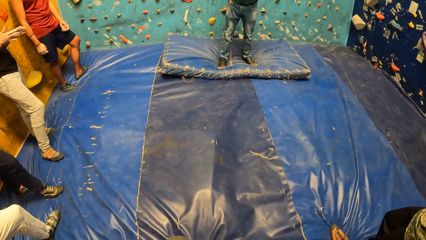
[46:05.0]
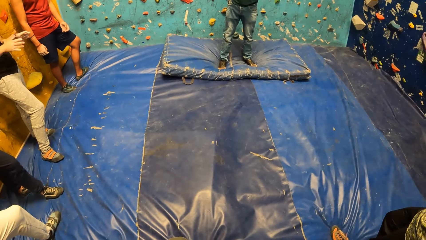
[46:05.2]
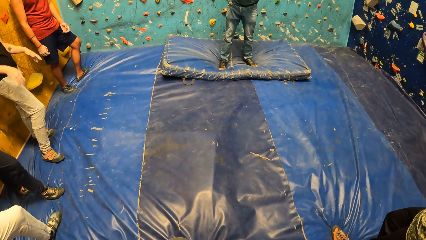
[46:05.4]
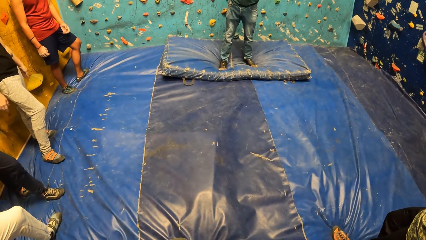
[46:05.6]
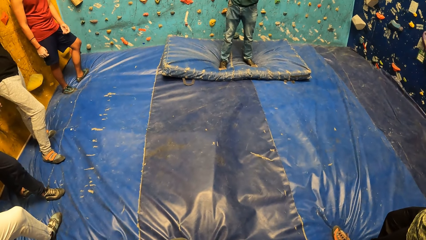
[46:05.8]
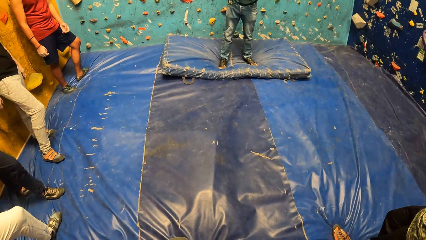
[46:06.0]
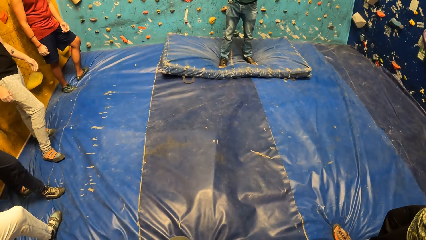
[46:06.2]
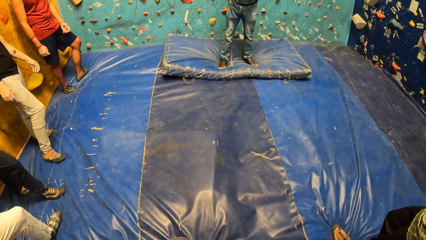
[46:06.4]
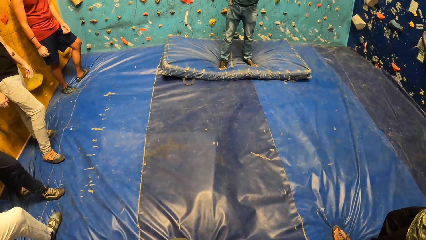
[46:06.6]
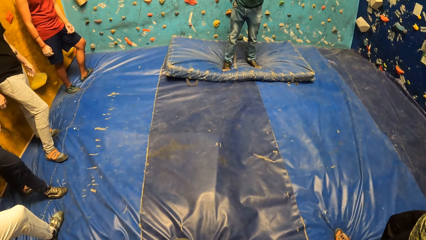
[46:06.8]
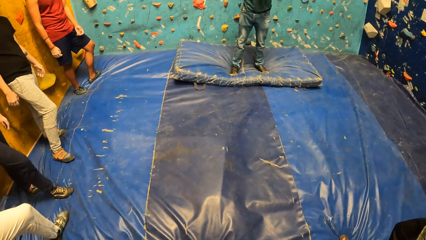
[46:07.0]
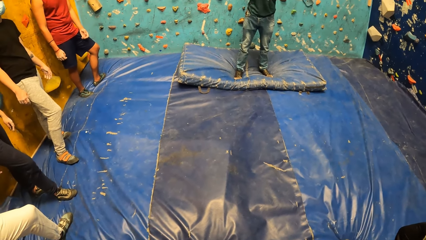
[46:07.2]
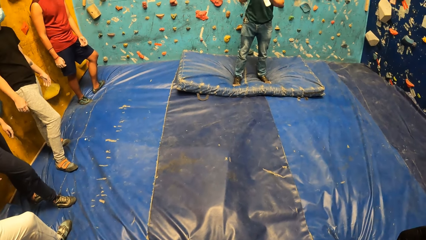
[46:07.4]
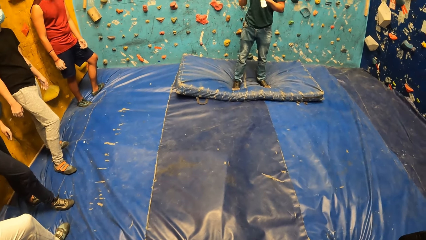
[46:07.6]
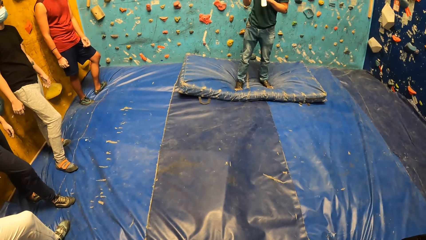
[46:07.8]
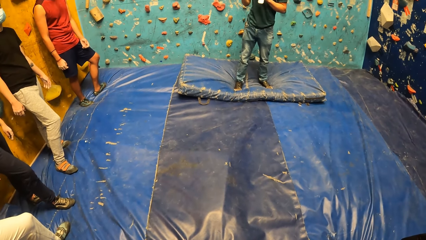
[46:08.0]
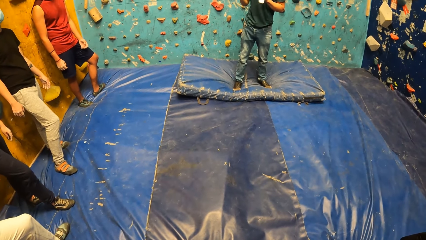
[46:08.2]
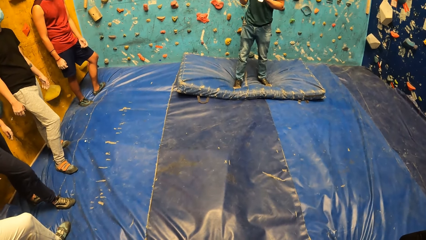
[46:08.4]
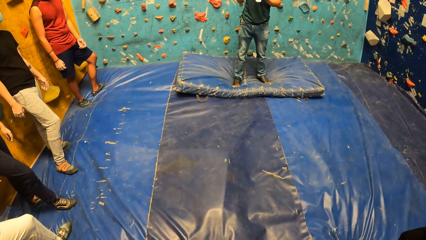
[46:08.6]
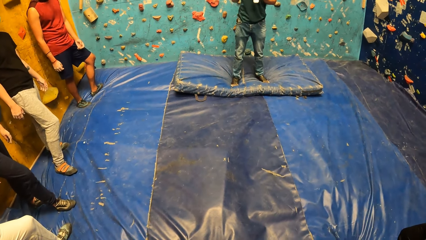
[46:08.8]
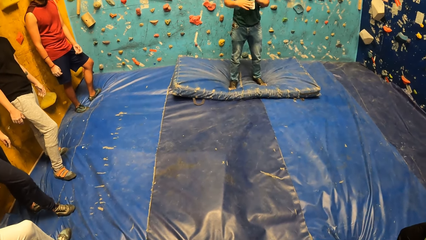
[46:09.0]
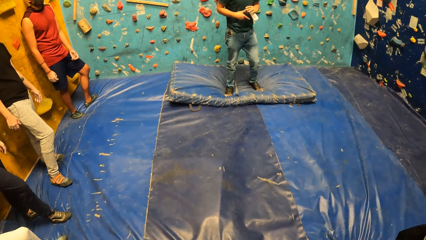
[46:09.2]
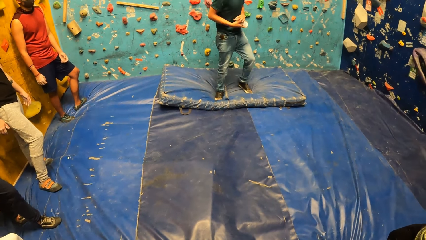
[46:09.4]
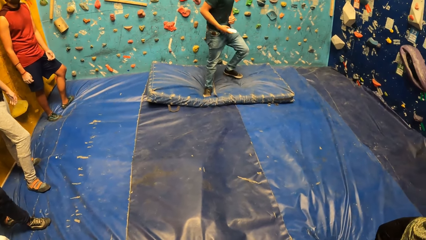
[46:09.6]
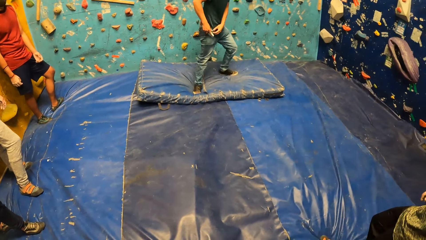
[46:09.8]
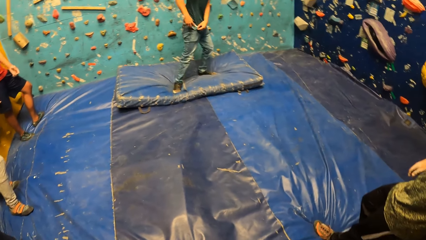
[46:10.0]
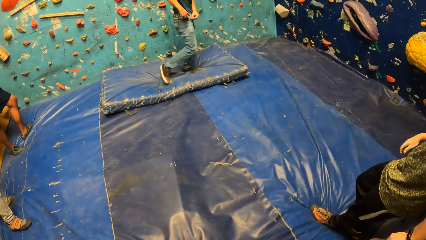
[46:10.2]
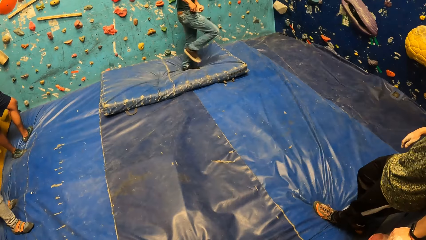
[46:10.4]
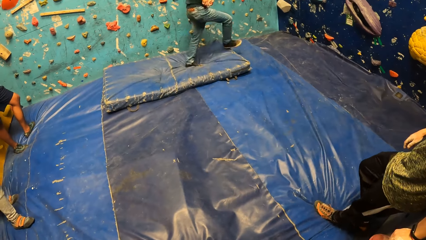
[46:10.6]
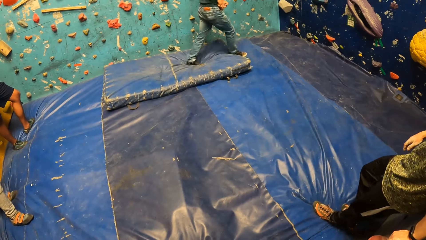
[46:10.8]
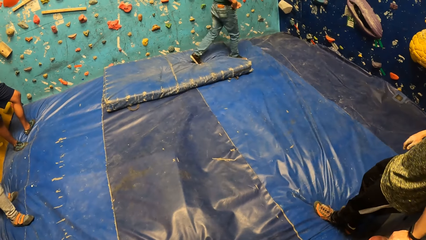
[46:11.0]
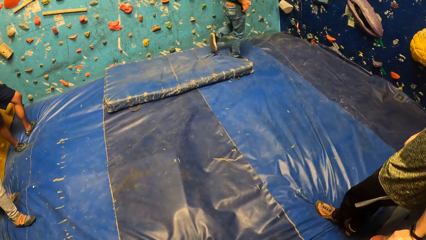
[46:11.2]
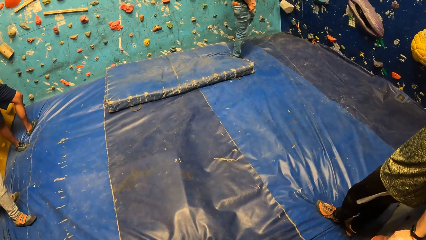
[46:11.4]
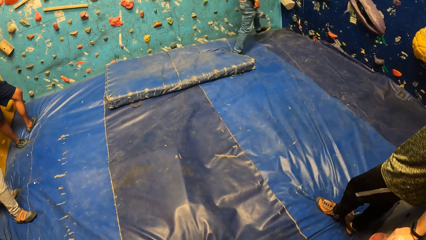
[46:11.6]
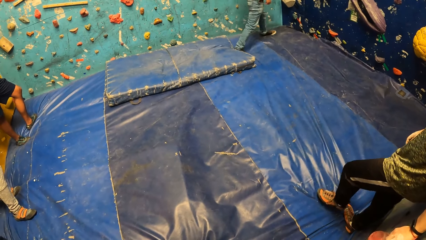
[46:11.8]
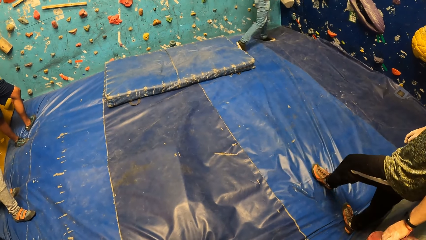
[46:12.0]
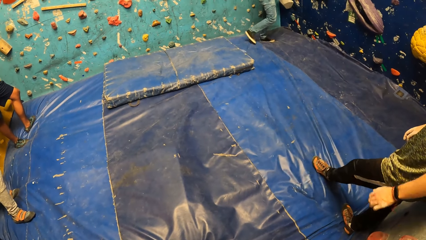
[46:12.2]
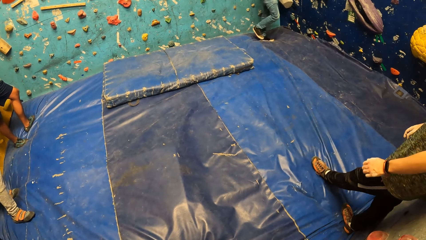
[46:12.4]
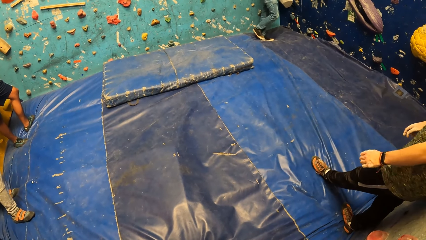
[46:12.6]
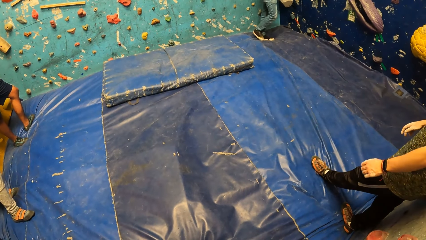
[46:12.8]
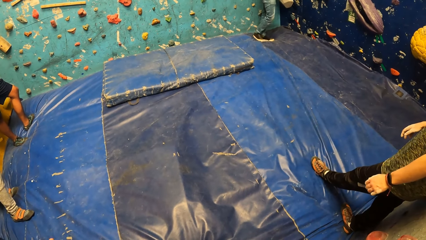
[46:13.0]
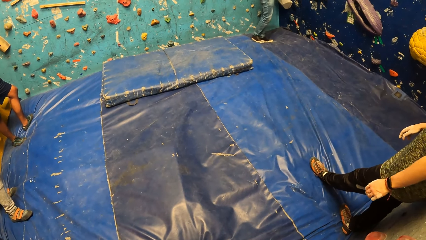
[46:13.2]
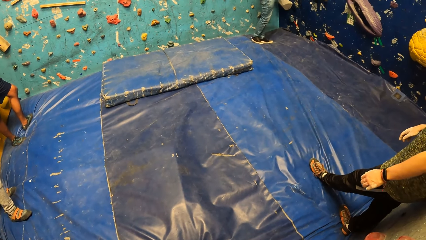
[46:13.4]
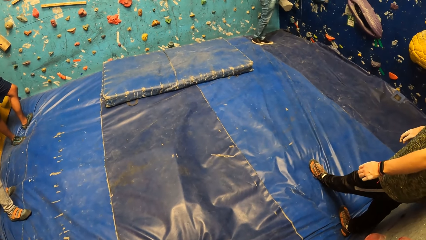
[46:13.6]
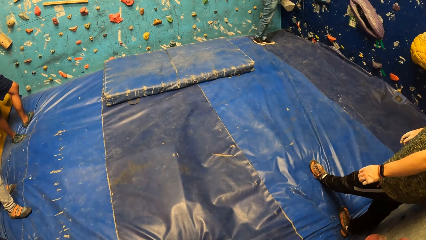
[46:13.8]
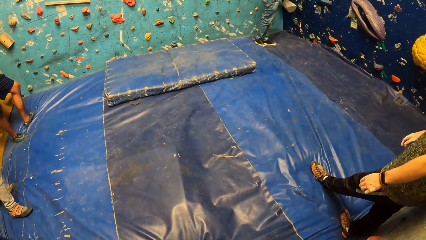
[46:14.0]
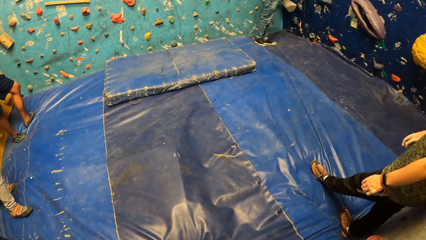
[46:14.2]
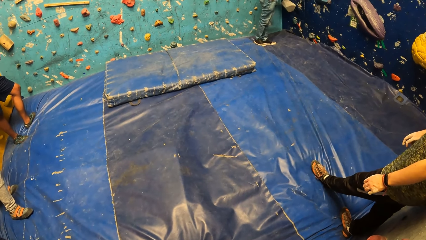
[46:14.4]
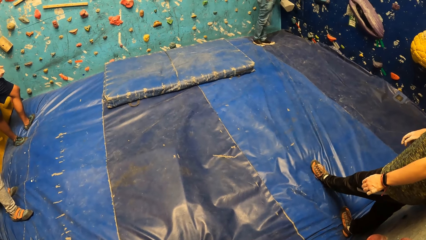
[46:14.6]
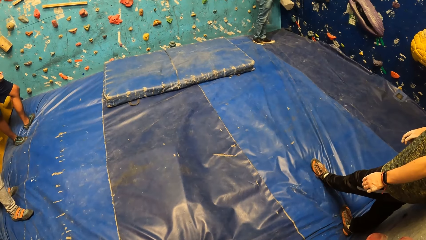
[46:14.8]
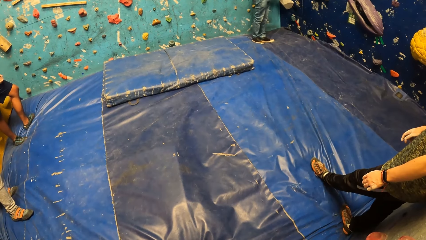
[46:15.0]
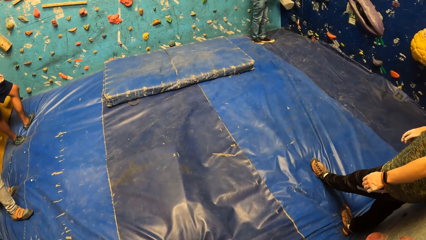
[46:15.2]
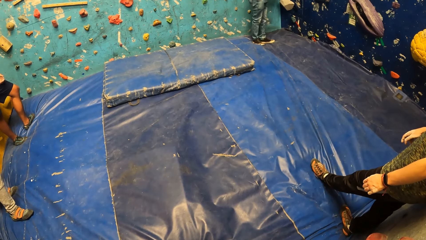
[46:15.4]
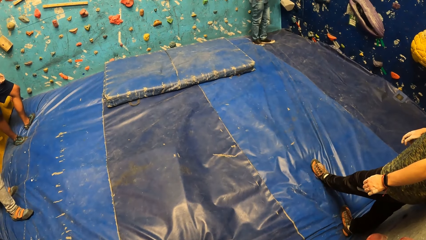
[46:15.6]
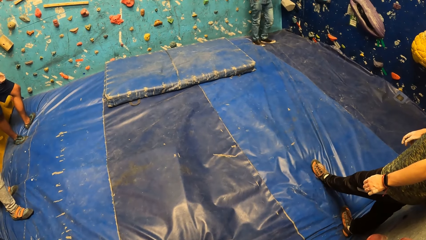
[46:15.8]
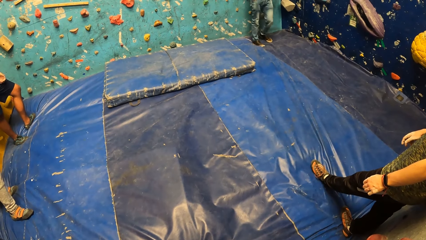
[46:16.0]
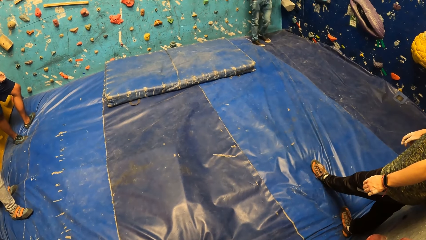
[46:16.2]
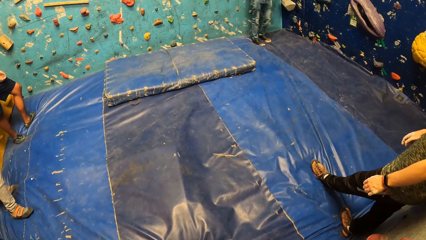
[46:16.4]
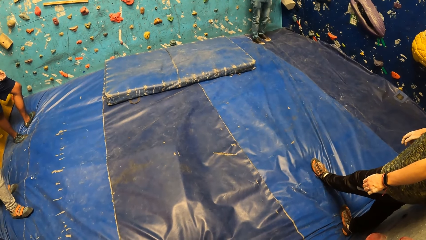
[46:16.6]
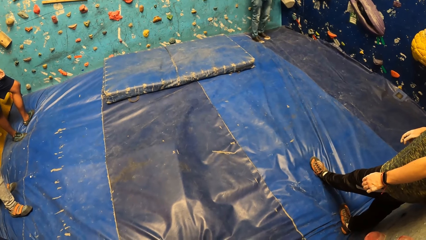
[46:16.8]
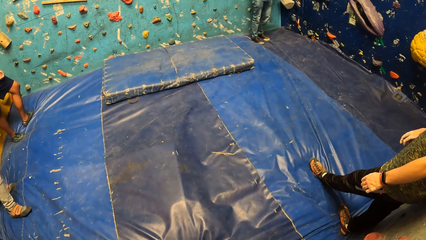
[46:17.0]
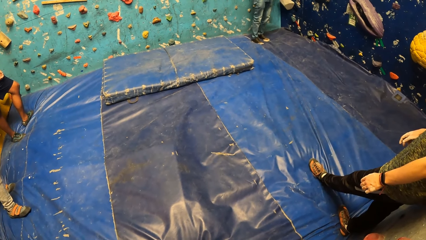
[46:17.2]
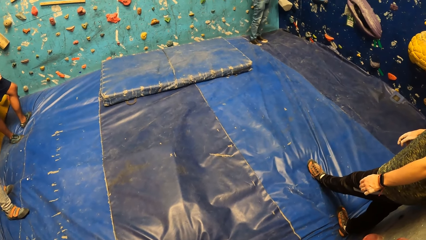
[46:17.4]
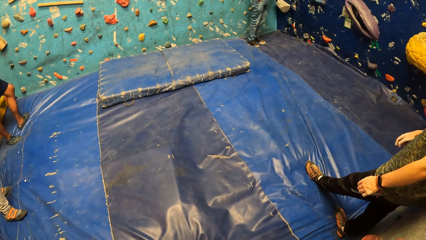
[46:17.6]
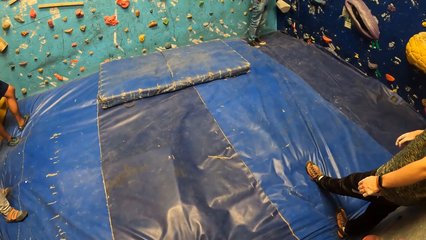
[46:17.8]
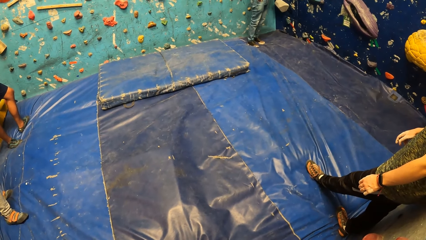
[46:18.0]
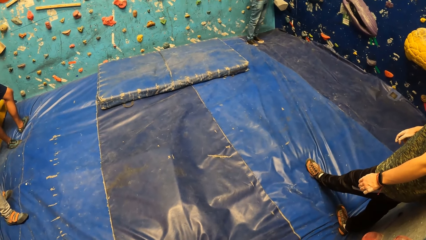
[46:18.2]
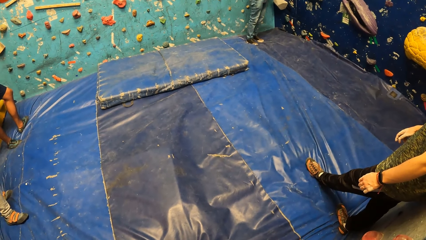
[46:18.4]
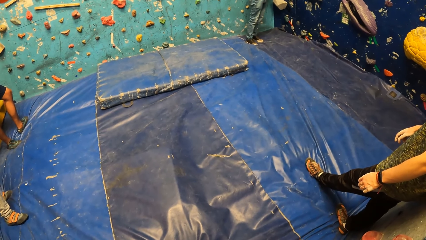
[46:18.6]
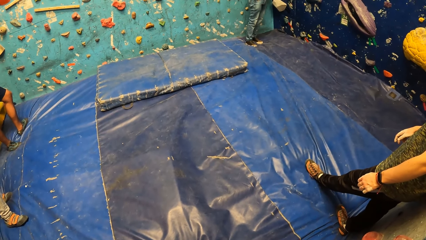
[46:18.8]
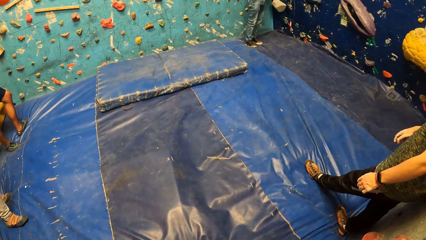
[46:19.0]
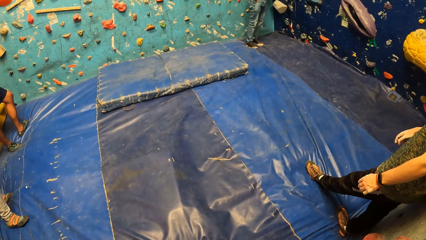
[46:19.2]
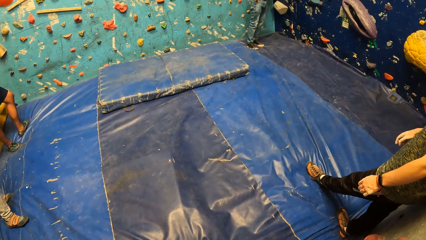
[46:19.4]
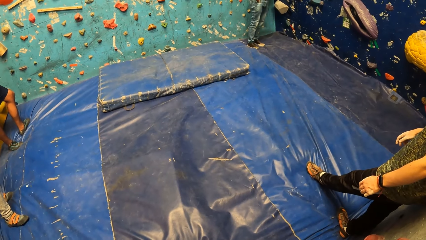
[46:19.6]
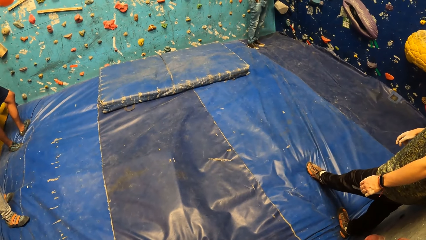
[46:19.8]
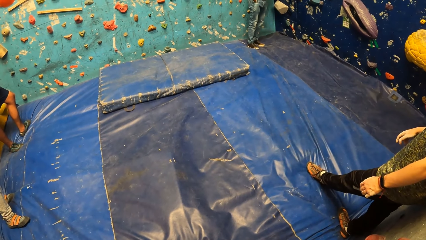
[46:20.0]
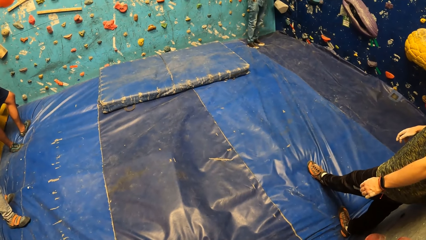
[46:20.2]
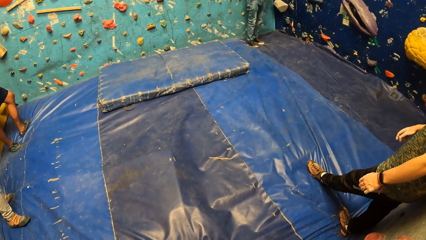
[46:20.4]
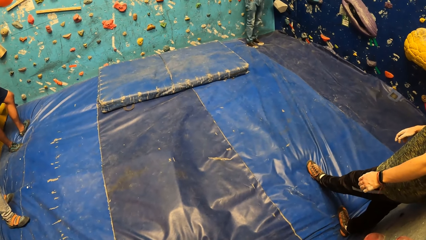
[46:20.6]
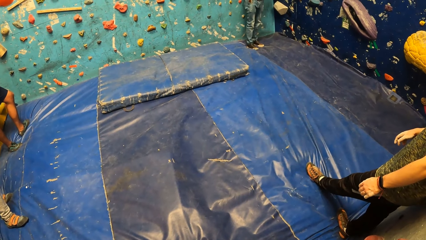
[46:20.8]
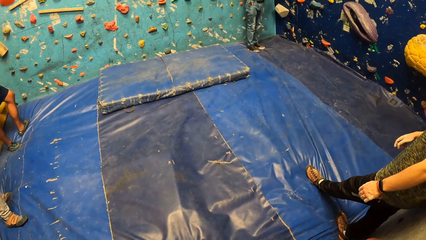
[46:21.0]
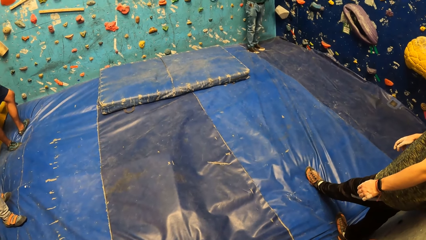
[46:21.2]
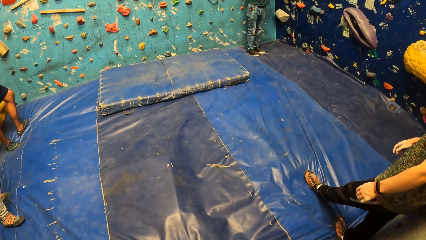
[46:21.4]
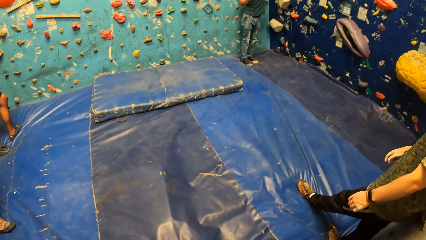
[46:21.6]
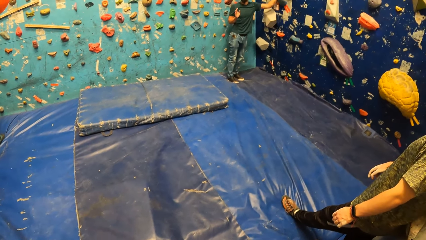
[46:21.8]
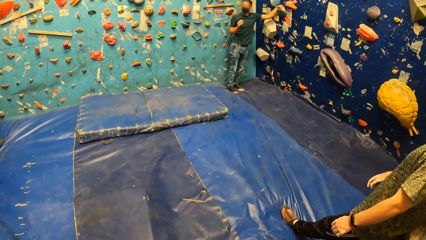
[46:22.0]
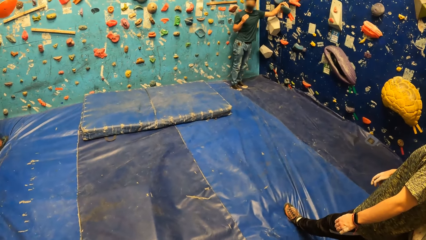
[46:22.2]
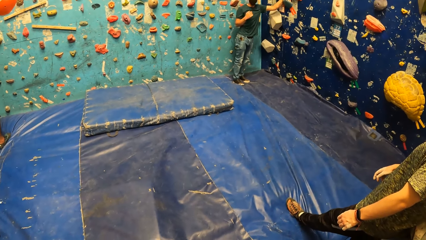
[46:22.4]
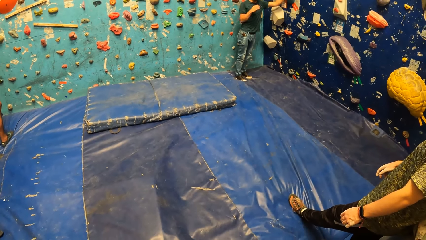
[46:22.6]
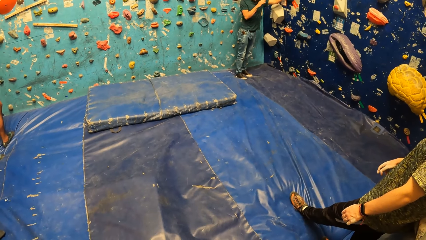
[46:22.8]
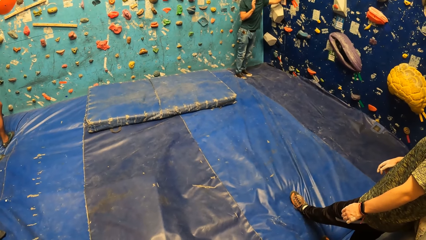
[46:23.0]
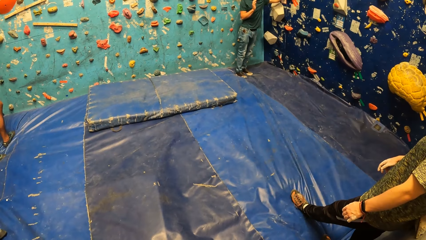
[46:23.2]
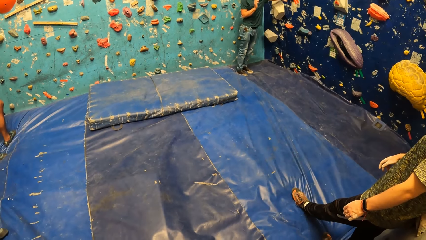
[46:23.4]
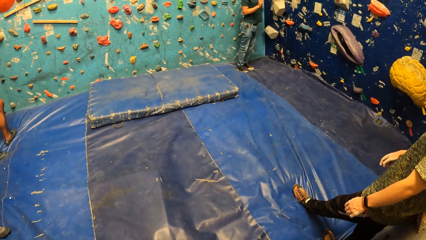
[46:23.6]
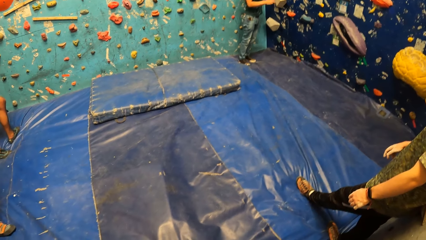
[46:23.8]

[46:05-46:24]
A person puts the hands down. The man holds the bottle of lotion with his right hand. The camera wearer looks around. The man holds a pocket with his left hand. He puts the bottle of lotion inside the pocket with his right hand. The person walks around. The man walks around. He holds a climbing hold on a bouldering wall with his left hand.
